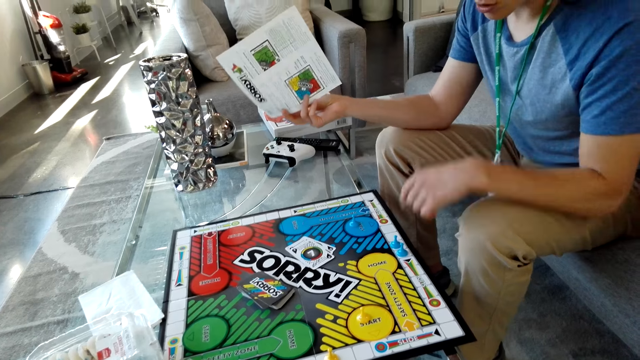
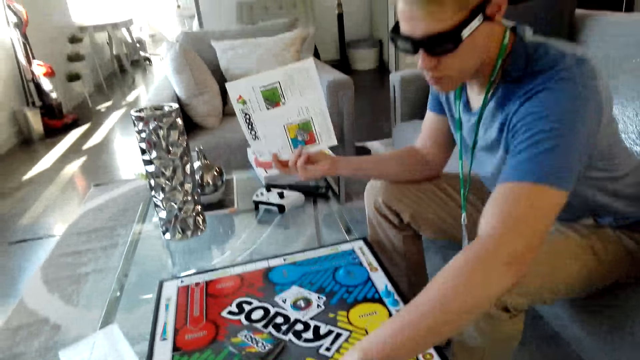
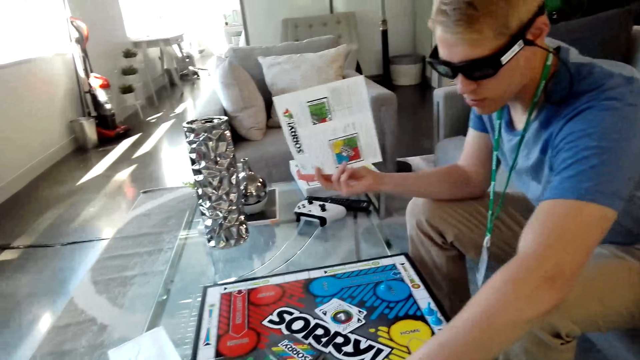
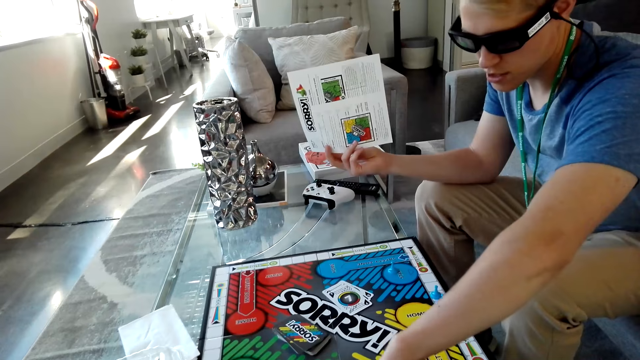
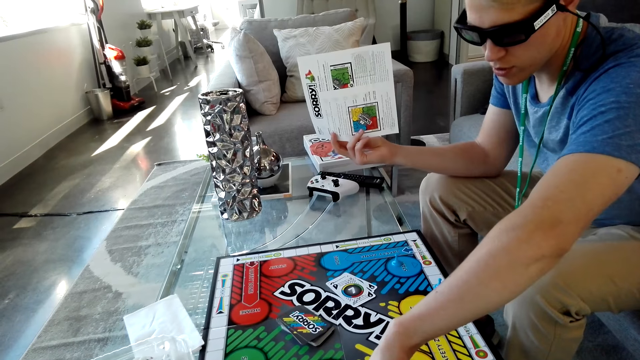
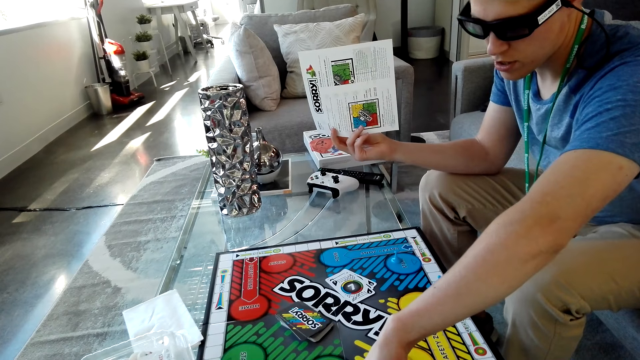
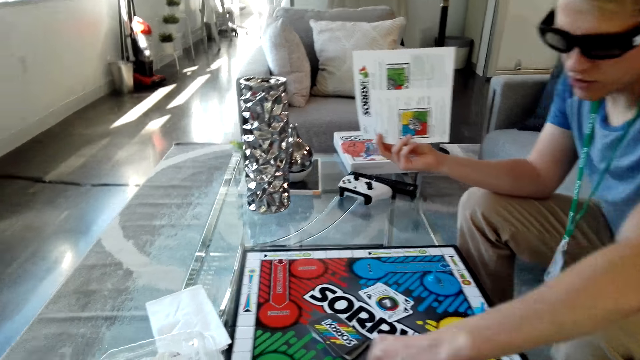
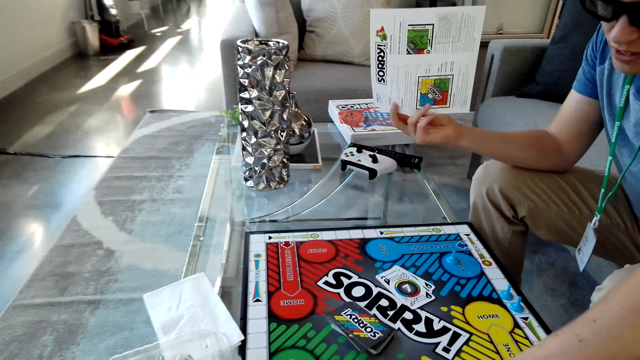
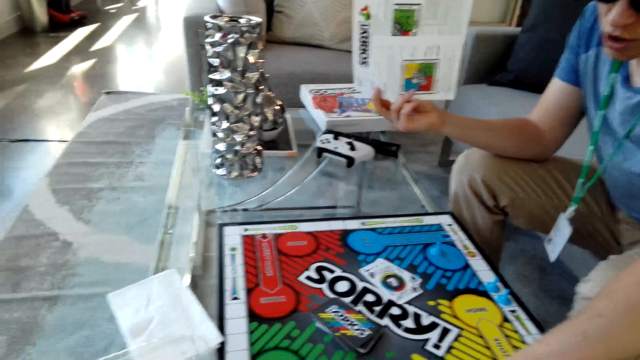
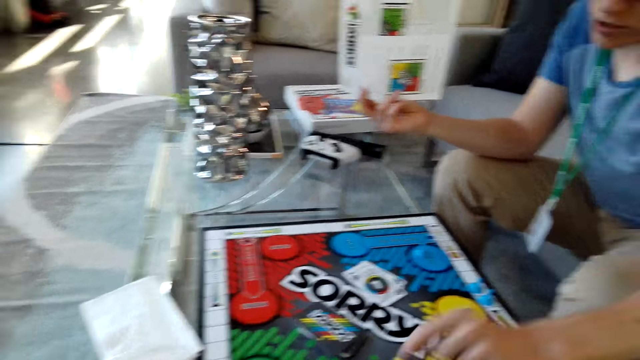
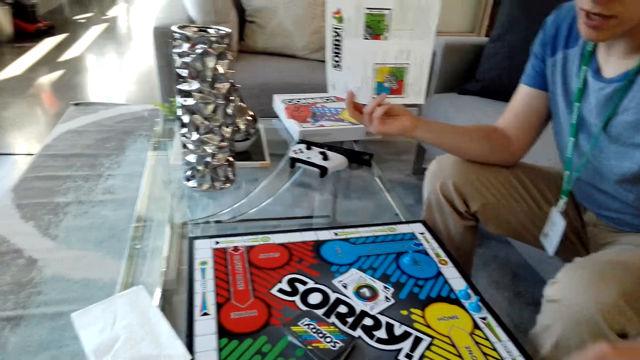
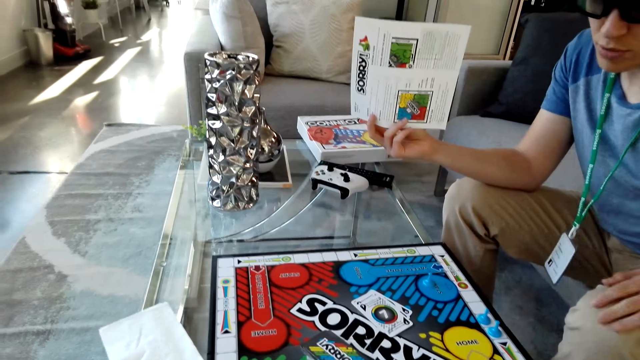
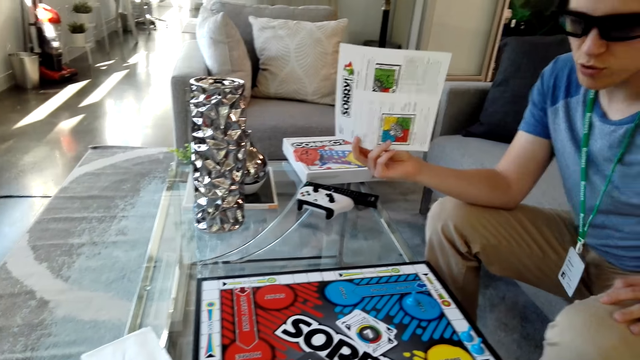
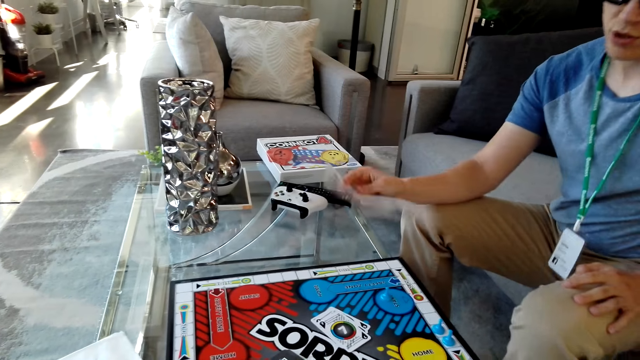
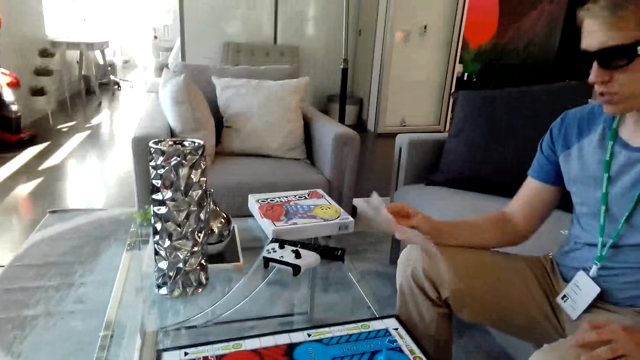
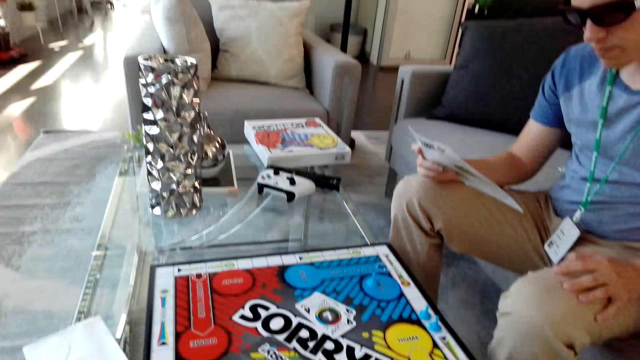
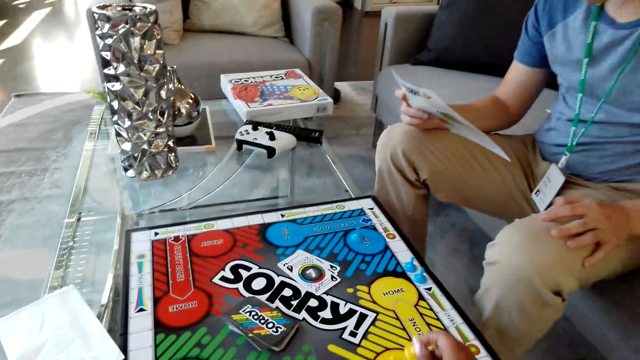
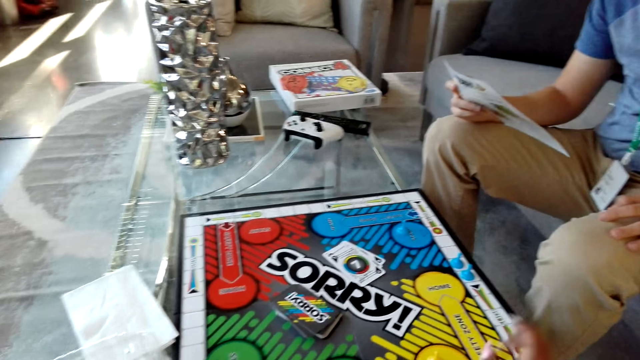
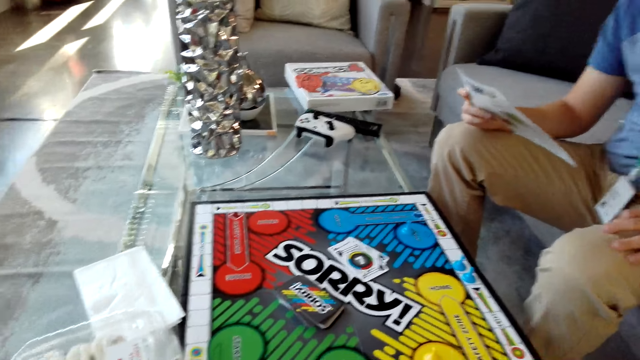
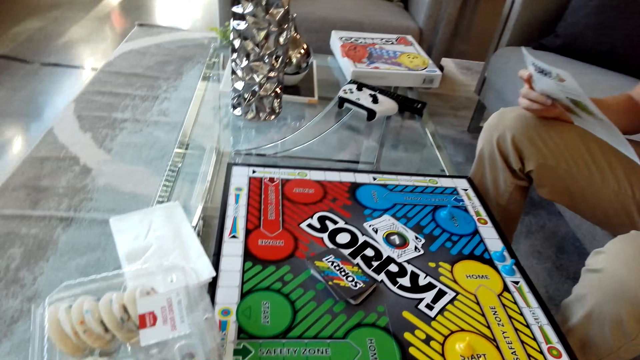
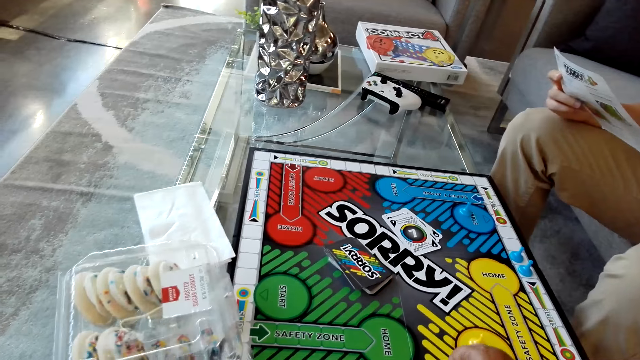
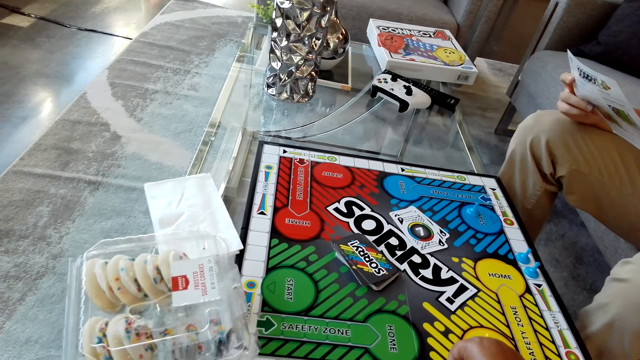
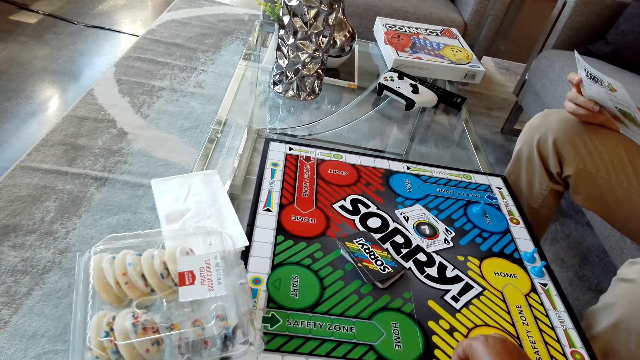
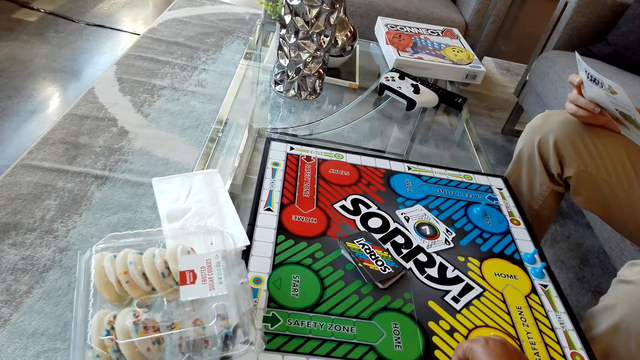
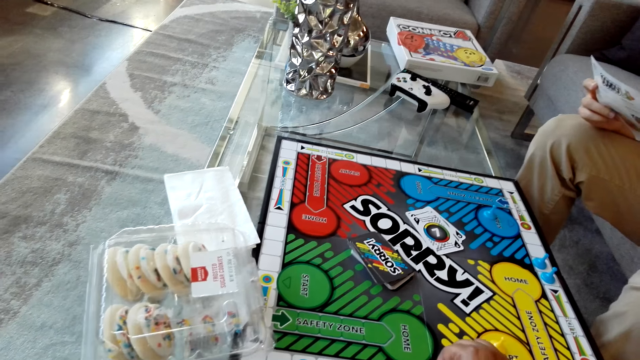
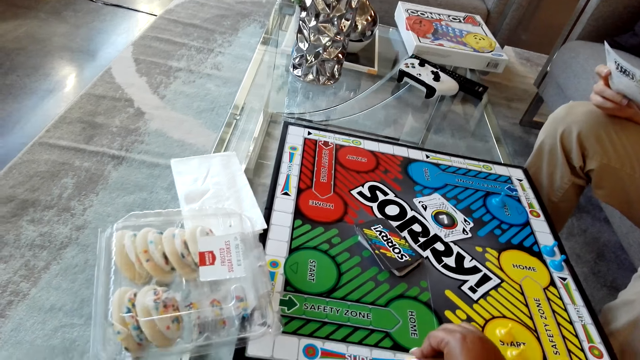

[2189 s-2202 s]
A man moves his hand on the board. The camera wearer talks with the man. They move the pawn.

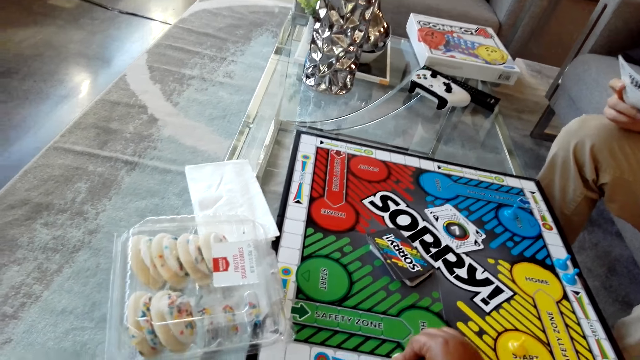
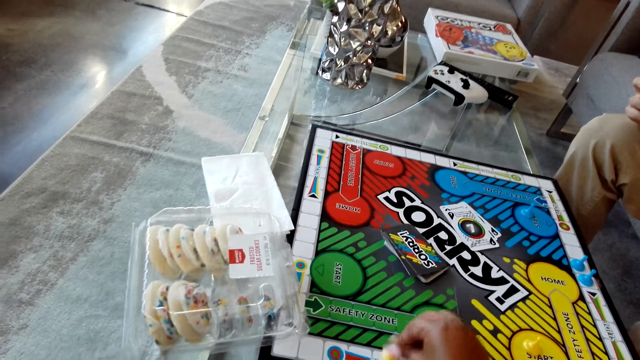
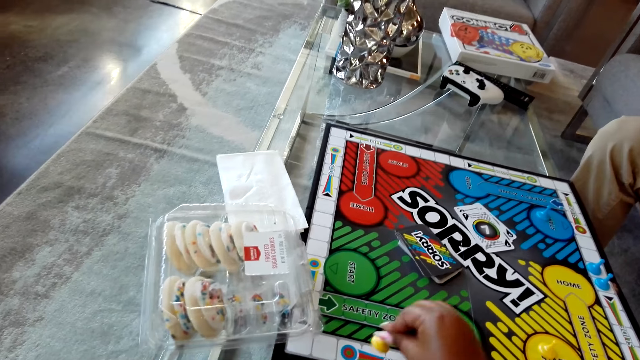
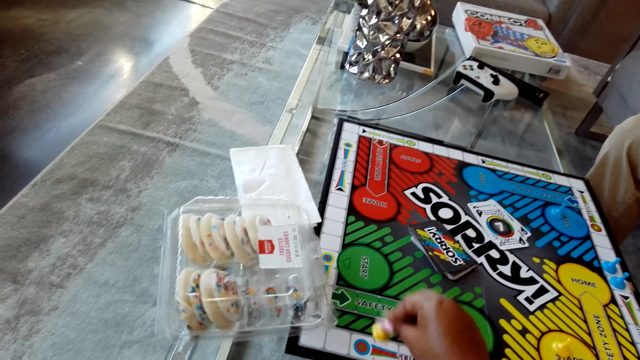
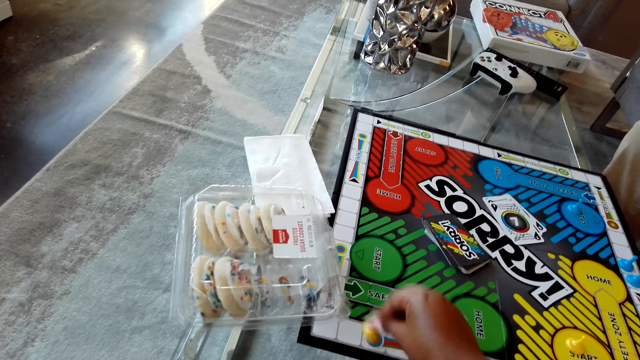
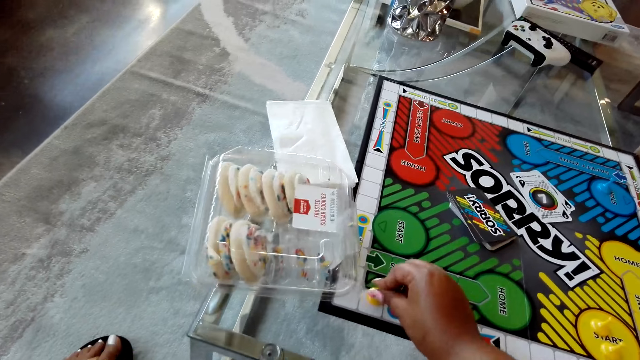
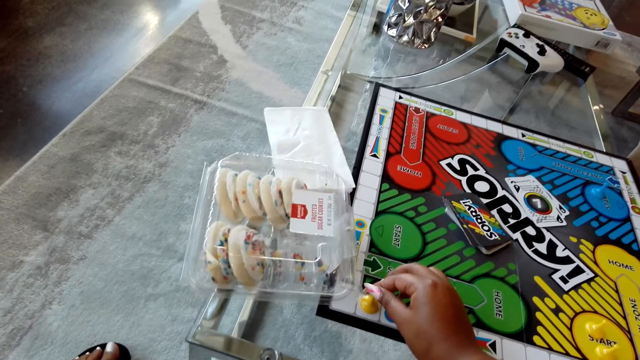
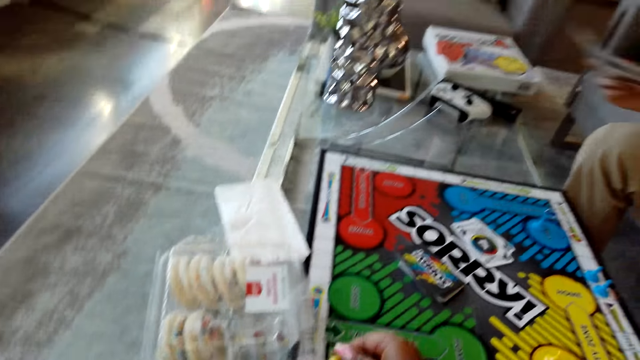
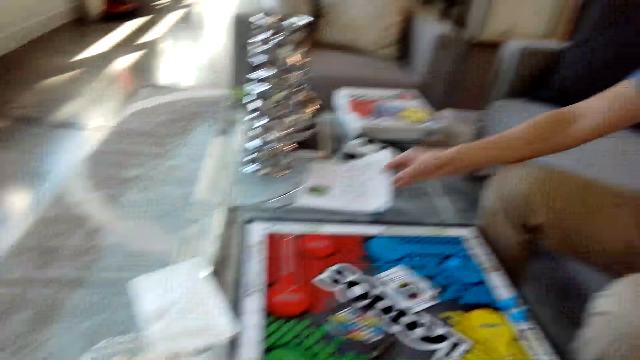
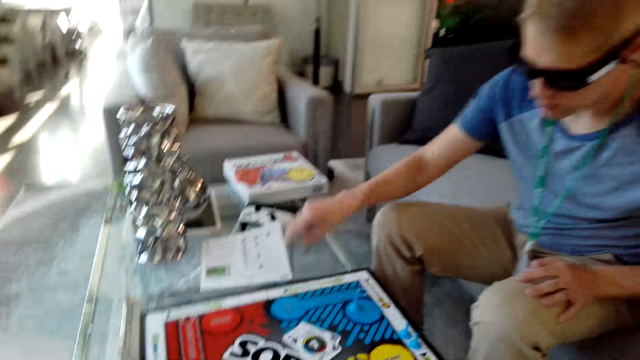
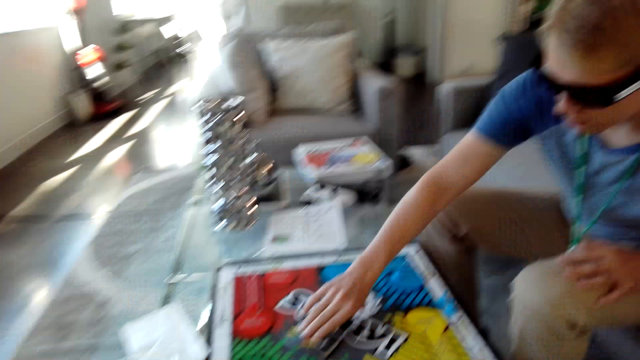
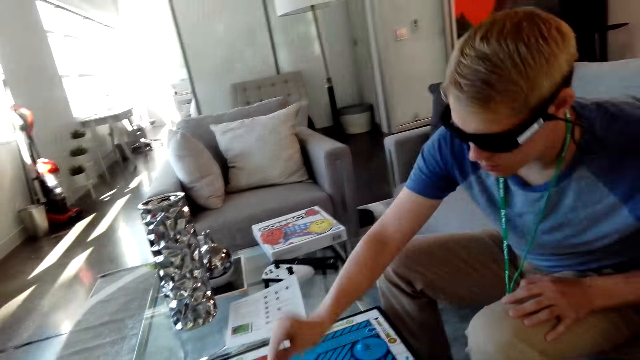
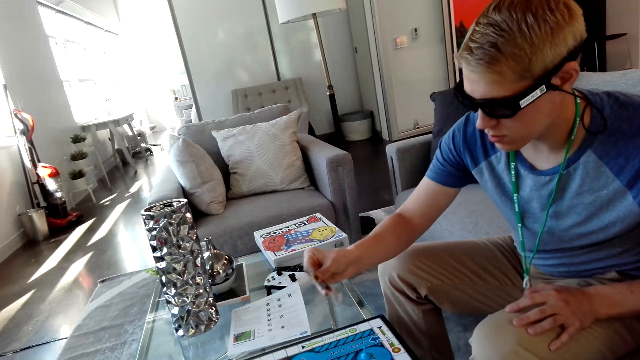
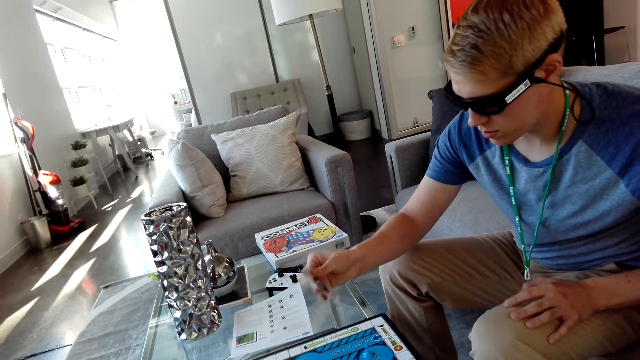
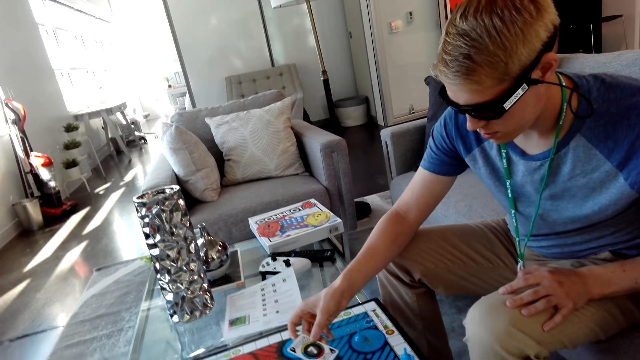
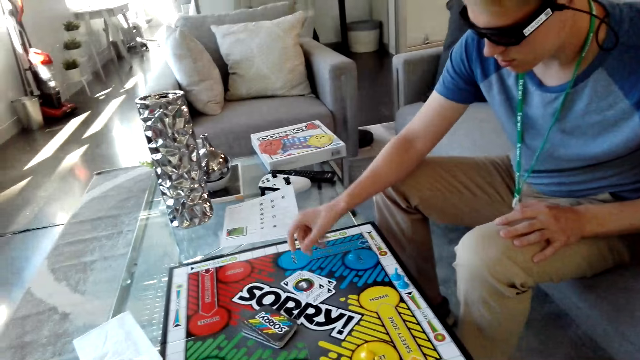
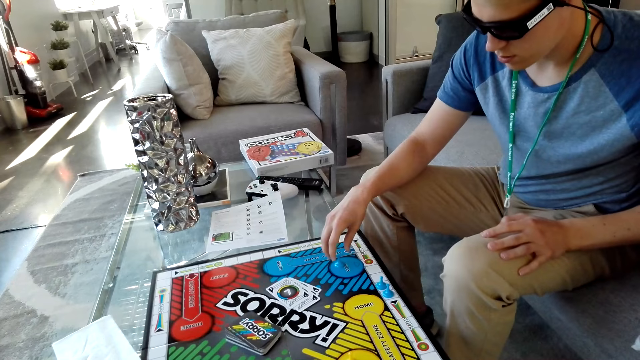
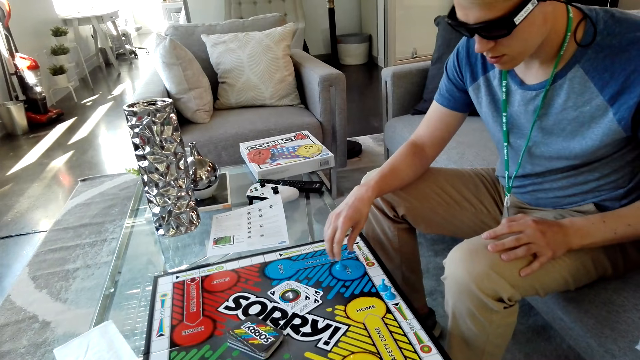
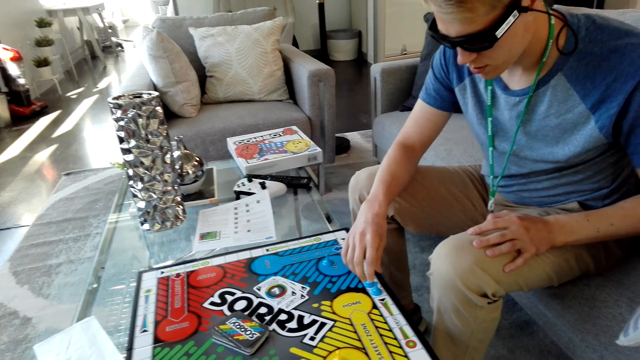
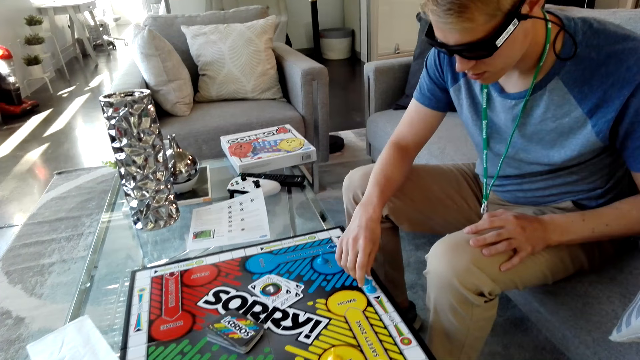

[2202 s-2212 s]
A man puts down the paper. The man picks up a card and puts down the card.
